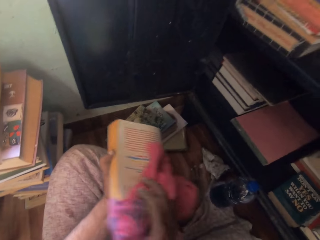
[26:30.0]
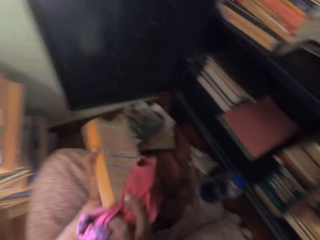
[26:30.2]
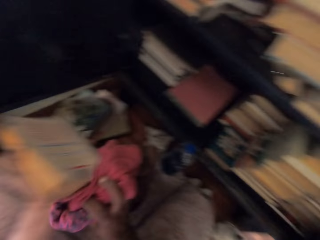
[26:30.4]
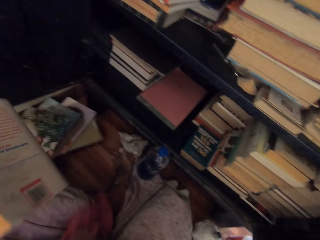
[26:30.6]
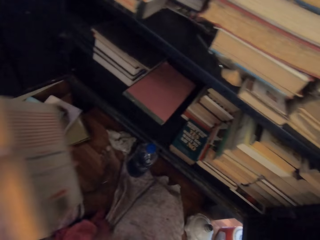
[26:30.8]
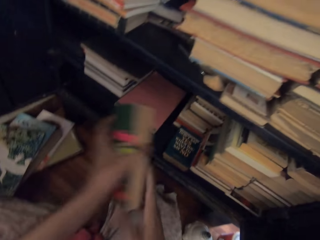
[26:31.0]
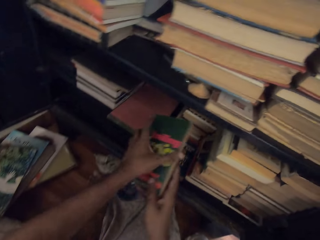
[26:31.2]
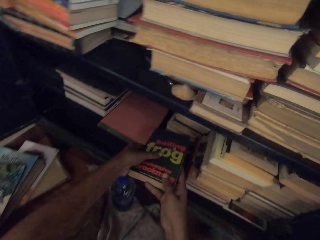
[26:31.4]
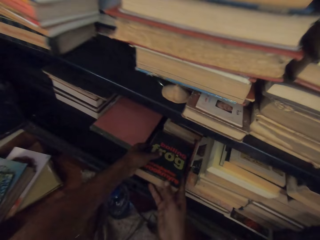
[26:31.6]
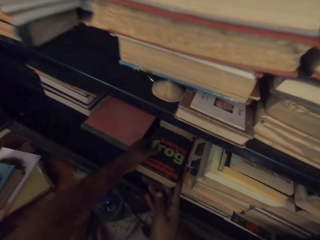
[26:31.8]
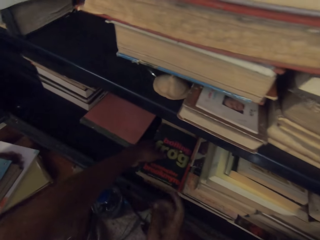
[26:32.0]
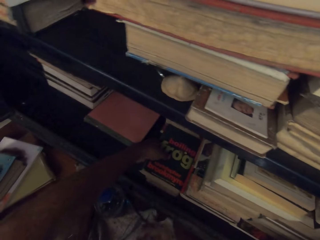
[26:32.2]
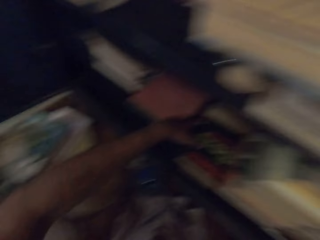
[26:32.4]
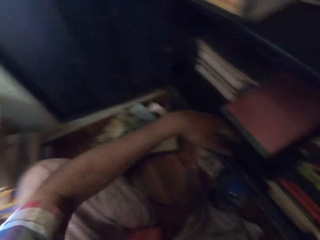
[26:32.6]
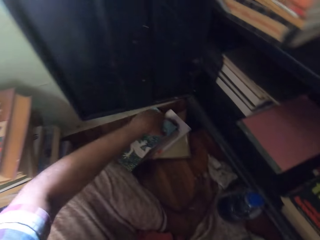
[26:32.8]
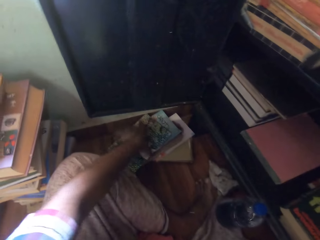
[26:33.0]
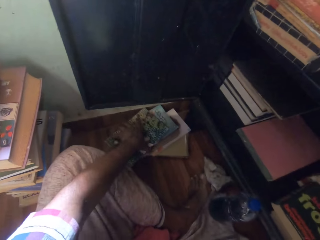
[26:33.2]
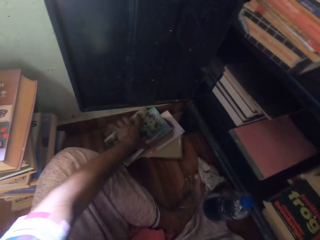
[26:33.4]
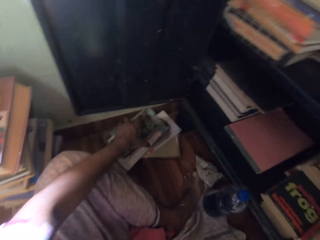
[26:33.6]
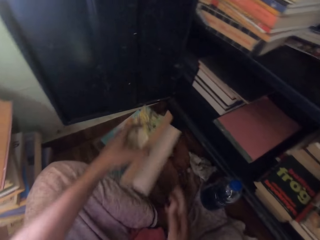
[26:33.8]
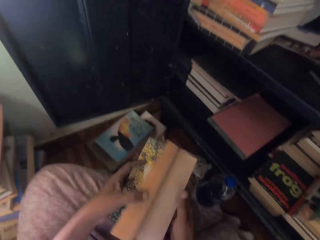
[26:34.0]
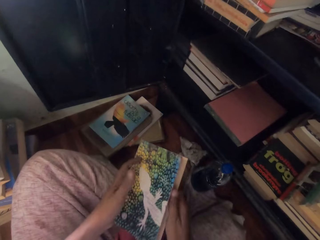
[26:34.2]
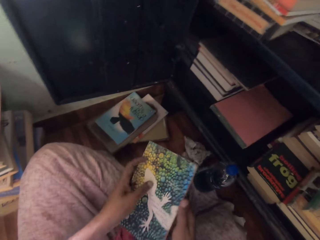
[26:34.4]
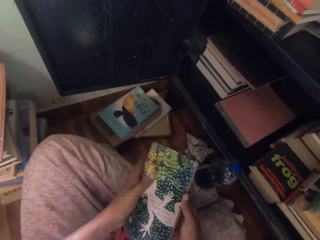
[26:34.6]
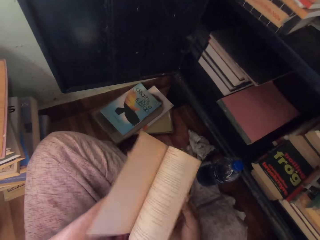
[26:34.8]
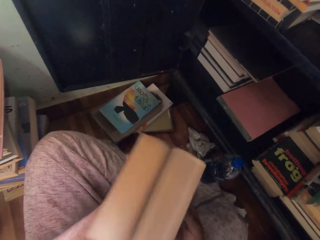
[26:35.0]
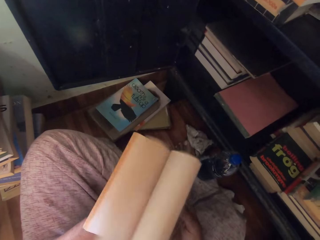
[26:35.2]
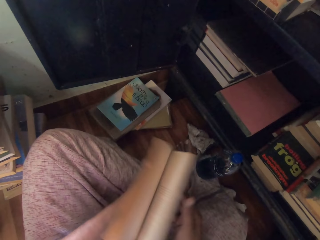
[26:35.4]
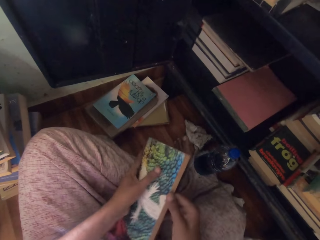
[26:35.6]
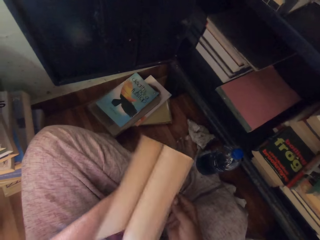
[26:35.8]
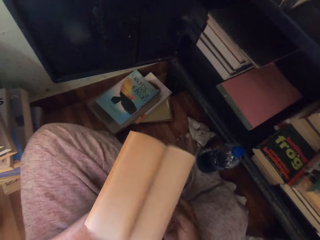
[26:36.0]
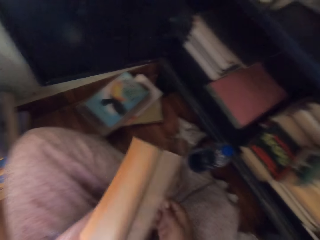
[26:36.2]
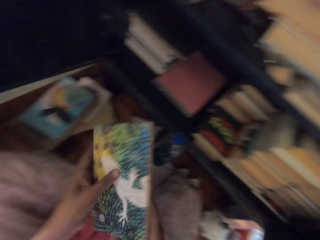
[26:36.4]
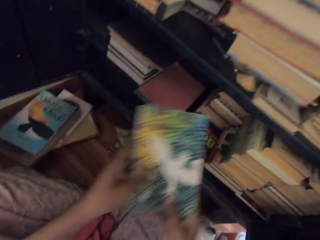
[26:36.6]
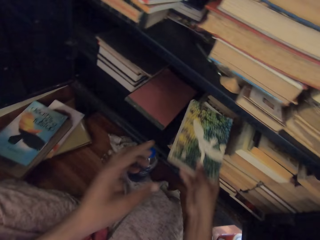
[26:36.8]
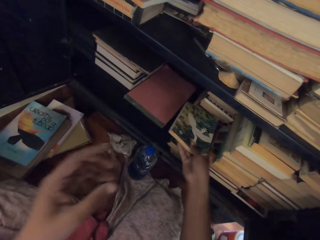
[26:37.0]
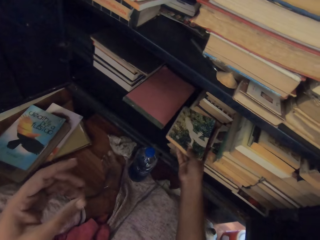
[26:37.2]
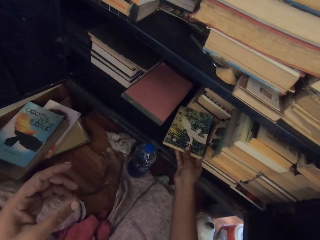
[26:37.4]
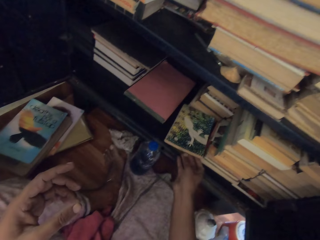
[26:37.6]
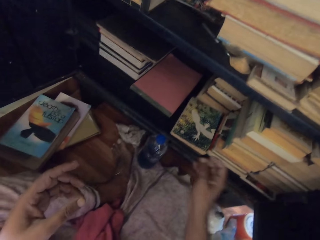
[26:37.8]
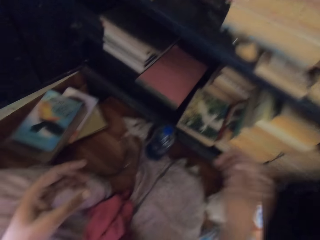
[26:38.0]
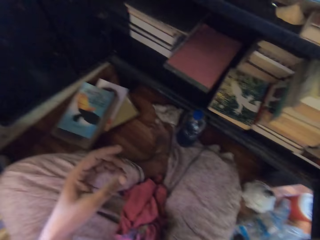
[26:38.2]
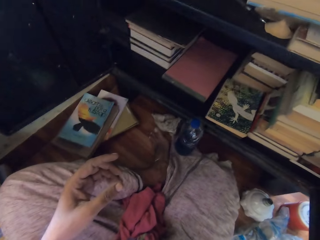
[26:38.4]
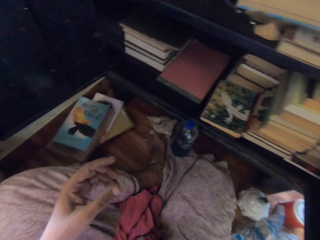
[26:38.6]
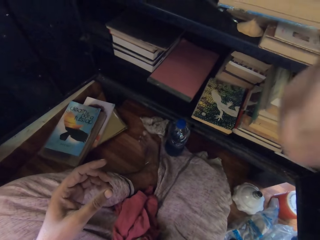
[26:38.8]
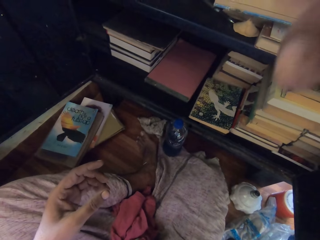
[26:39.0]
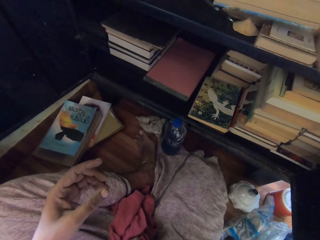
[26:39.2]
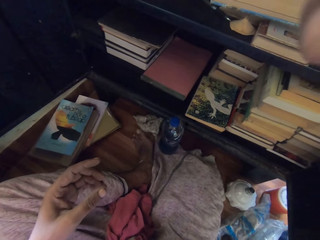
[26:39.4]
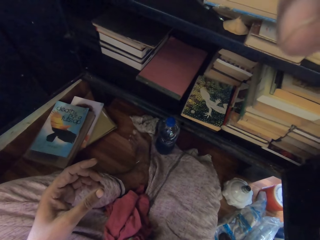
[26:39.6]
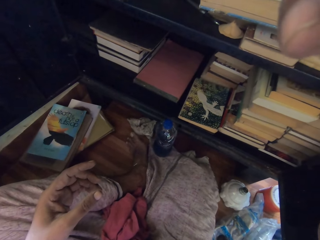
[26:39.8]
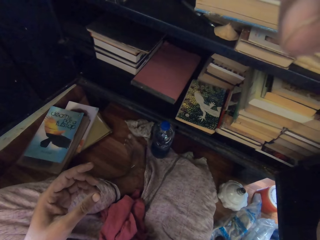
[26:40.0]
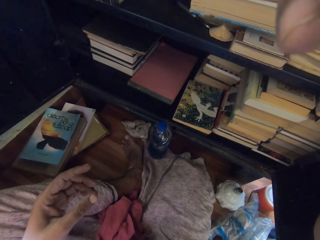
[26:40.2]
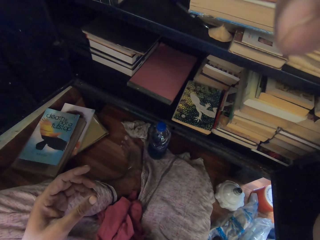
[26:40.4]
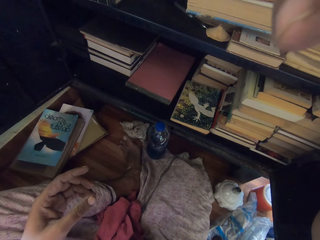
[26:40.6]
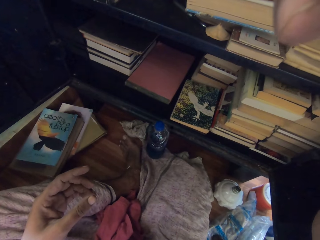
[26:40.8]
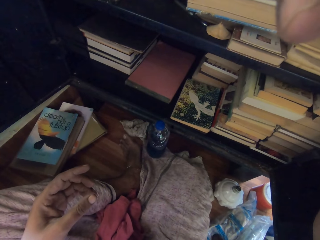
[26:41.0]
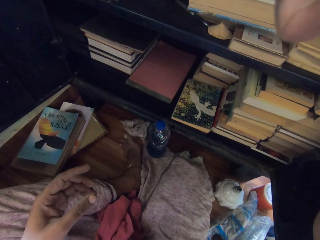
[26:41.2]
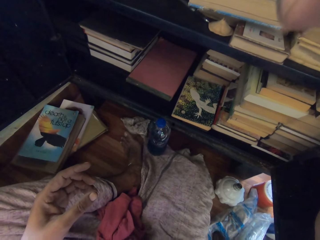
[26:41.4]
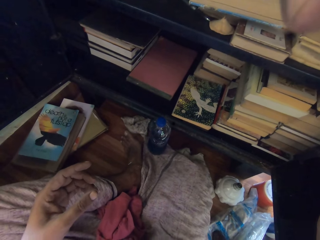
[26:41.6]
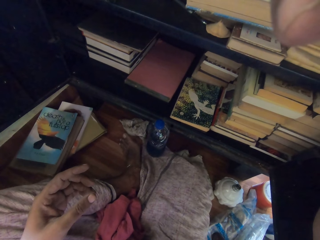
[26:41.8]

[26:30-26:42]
The camera wearer drops the towel on her legs with her right hand. She puts the book in the cabinet with both hands. She picks a book from the stack of books with her left hand. She flips the pages of the book with both hands. She puts the book in the cabinet with her right hand. She touches a camera on her head with her right hand. She fixes the camera.
